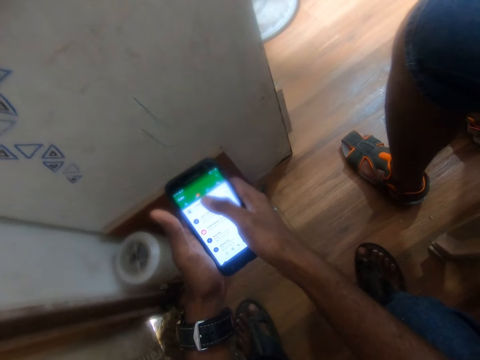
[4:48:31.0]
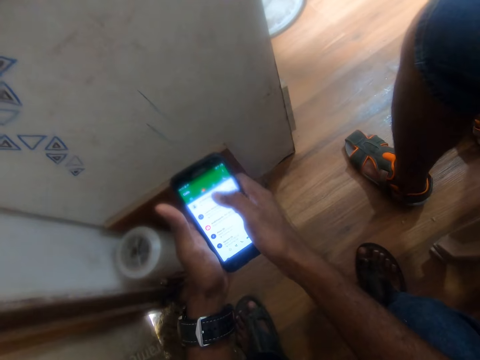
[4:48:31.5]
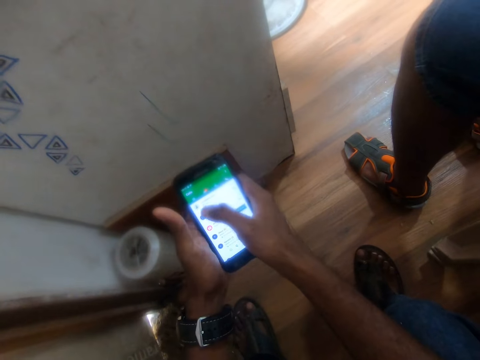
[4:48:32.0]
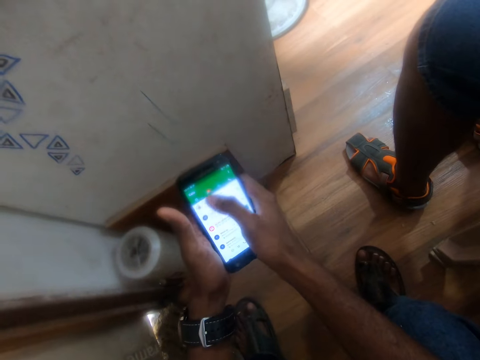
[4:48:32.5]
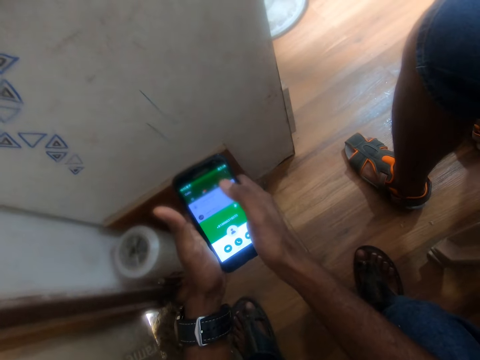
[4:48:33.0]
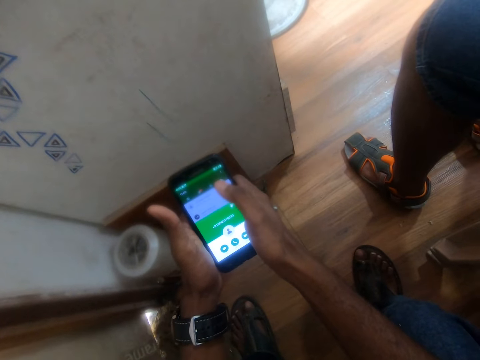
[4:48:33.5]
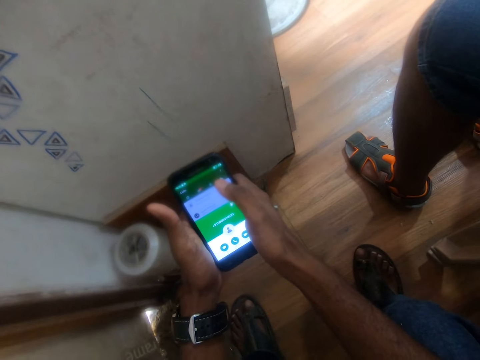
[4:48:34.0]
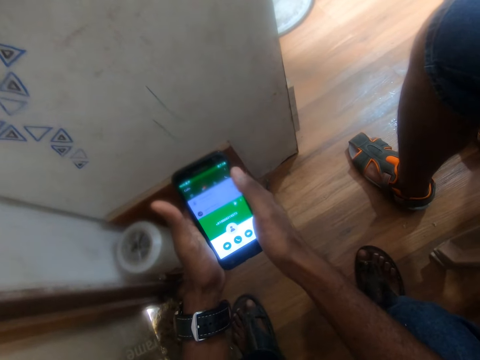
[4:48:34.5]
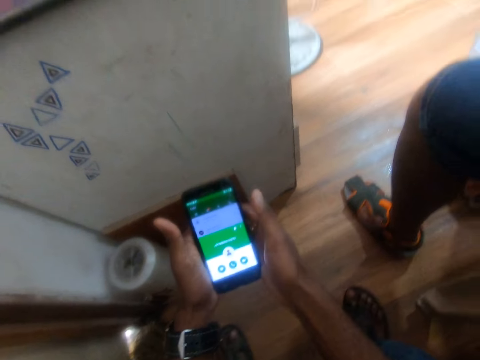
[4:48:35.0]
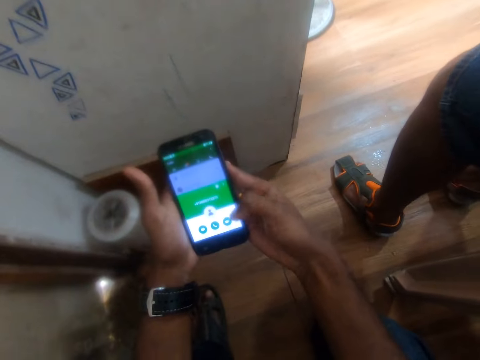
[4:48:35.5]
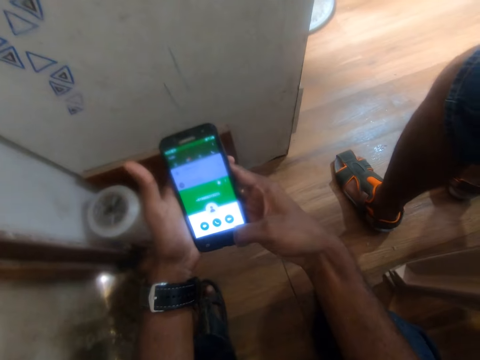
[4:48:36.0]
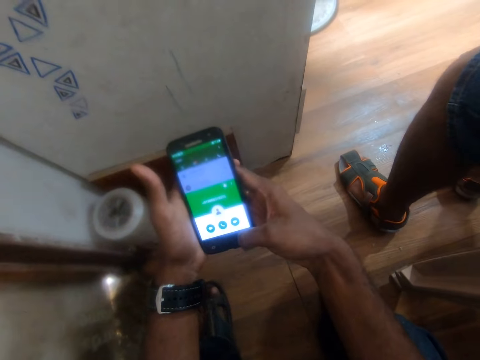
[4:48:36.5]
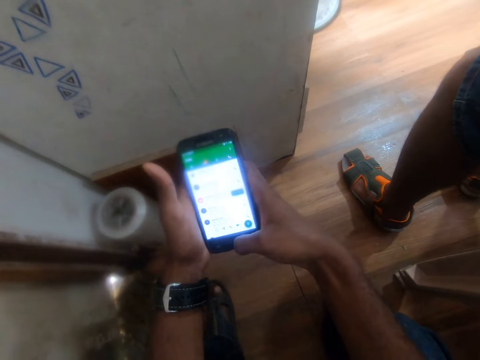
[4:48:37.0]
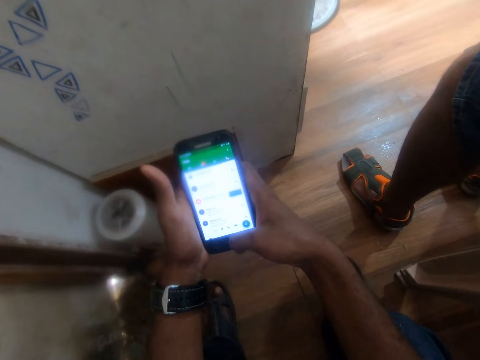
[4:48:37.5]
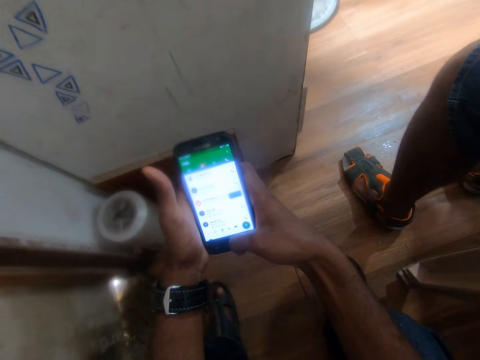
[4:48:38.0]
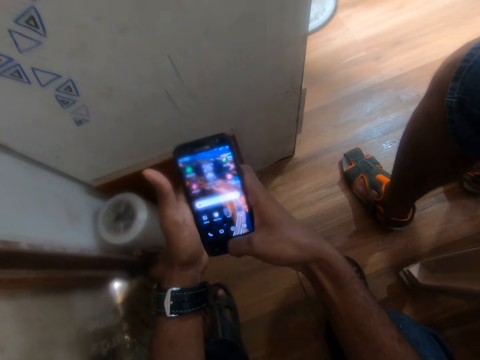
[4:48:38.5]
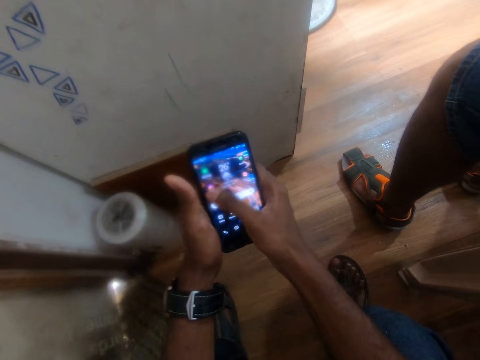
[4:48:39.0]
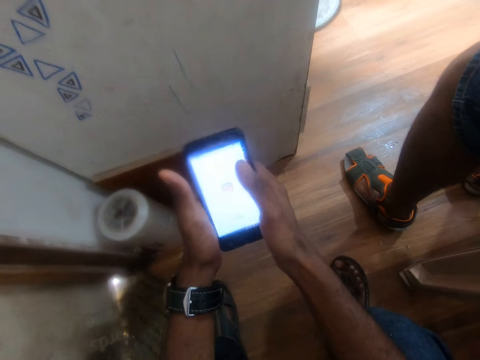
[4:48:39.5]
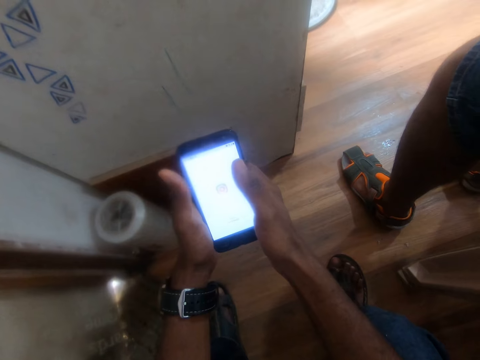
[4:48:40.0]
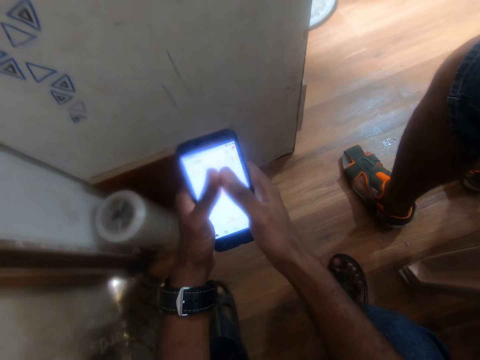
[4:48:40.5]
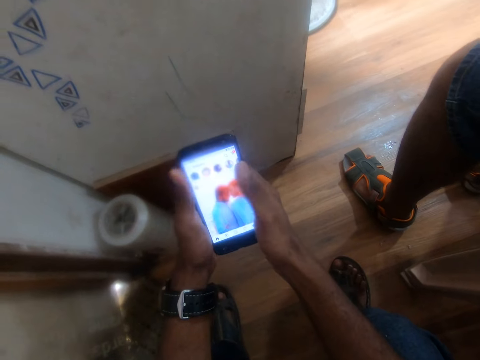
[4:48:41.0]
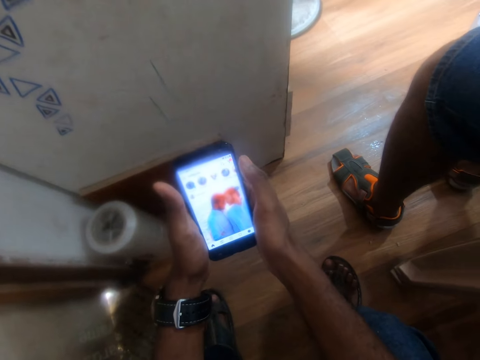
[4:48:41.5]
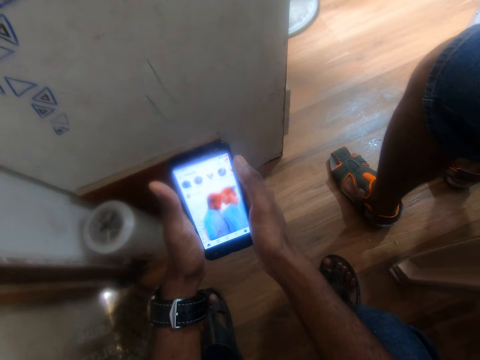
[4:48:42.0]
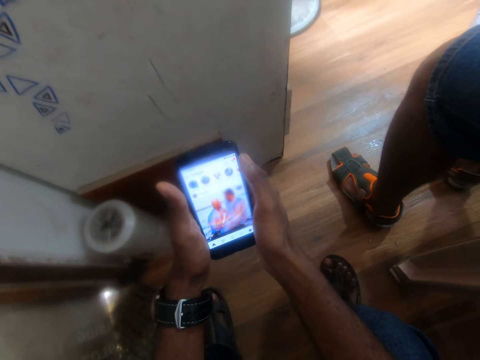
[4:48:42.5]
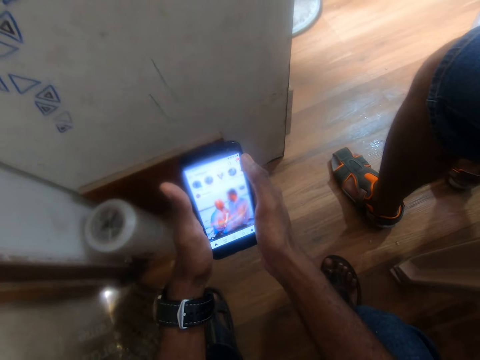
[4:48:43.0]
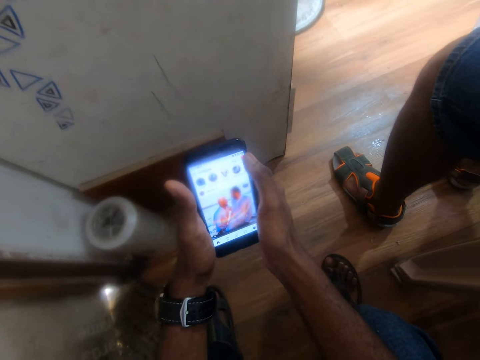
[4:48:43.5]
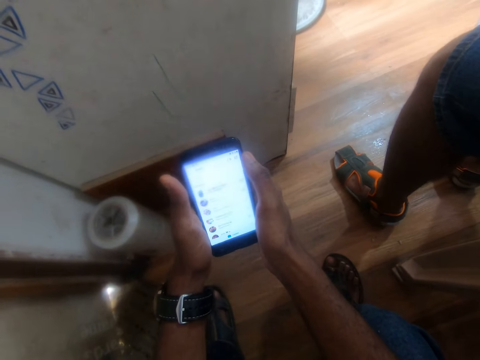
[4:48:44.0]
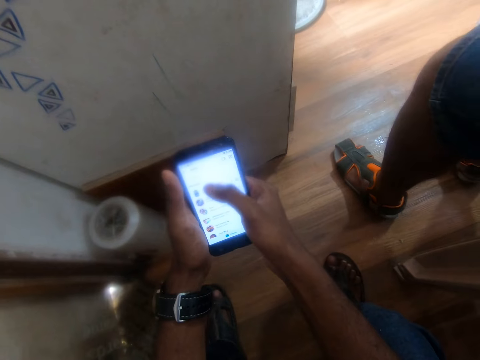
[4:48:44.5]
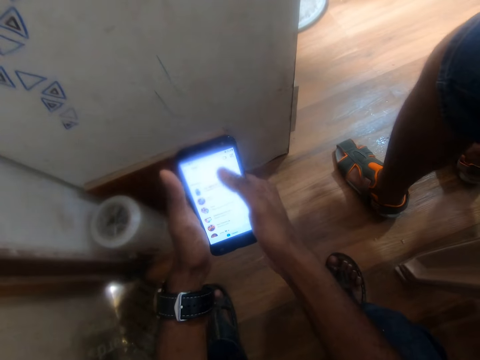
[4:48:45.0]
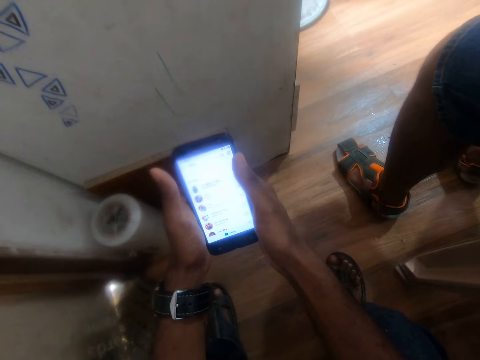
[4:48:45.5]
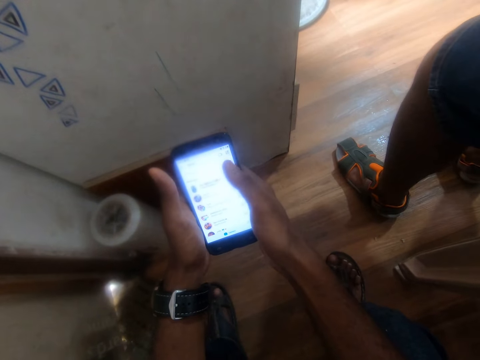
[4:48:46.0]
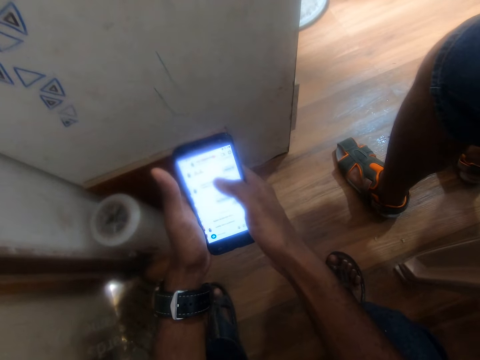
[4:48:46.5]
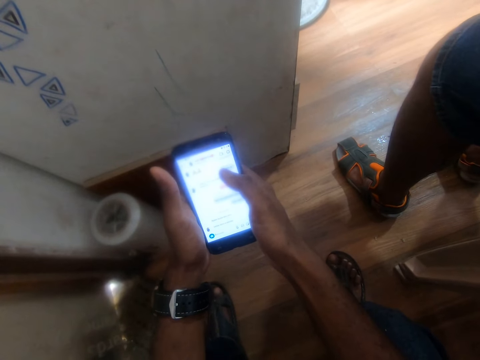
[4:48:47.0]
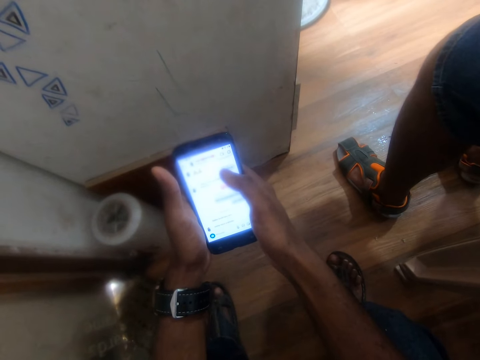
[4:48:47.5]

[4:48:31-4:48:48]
The camera wearer dials. They operate the phone with the thumbs of both hands. They operate the phone with the right hand thumb.

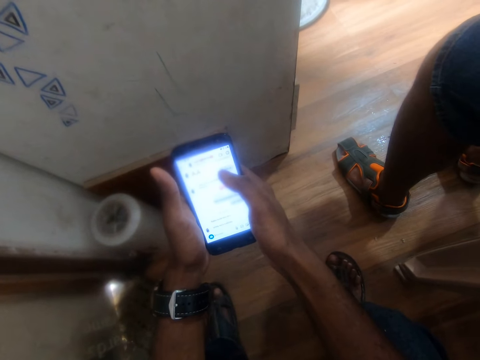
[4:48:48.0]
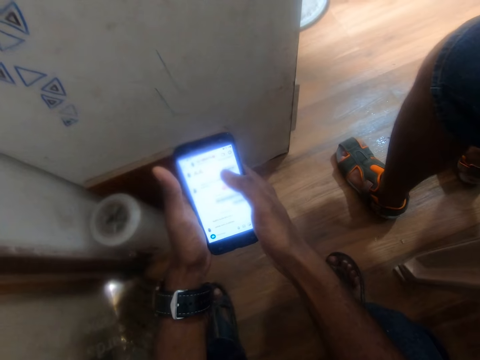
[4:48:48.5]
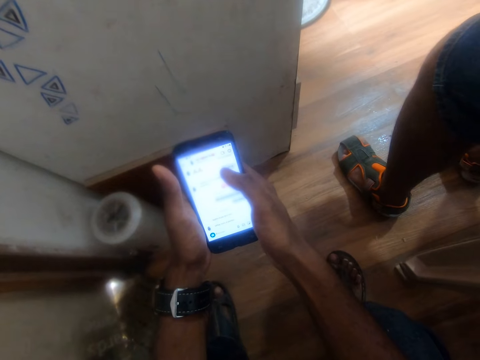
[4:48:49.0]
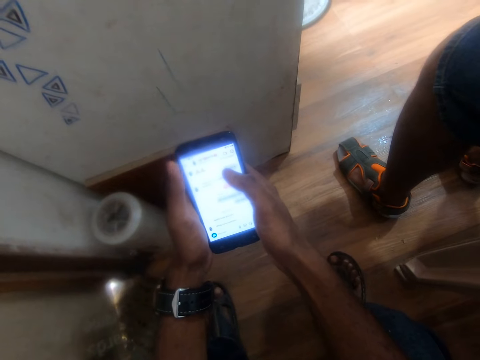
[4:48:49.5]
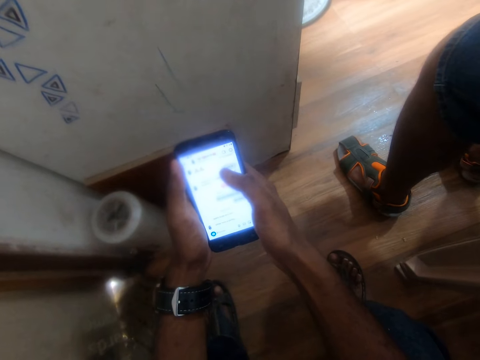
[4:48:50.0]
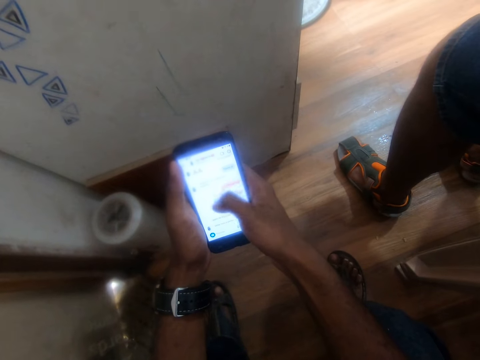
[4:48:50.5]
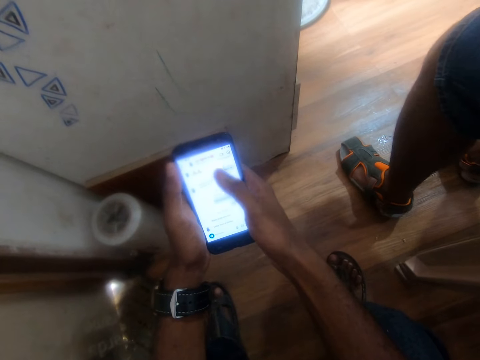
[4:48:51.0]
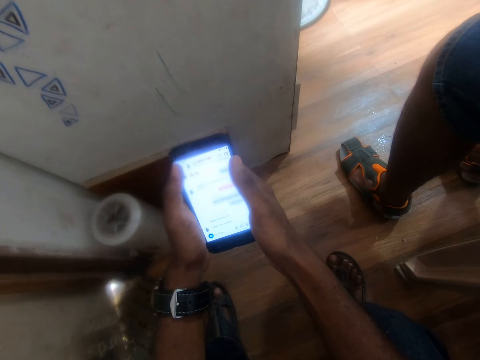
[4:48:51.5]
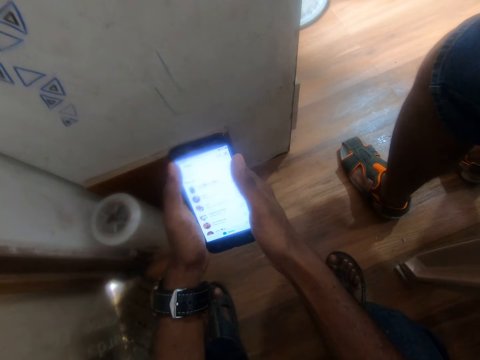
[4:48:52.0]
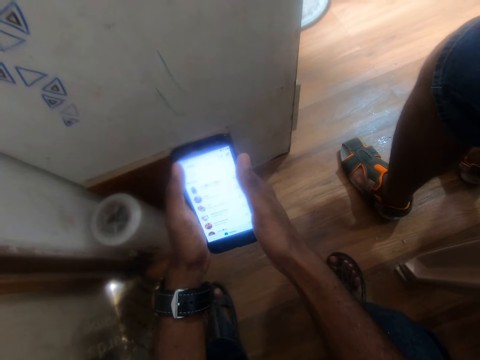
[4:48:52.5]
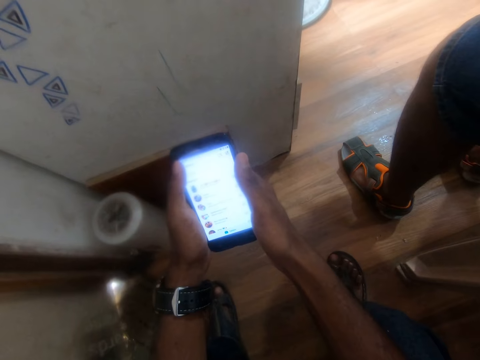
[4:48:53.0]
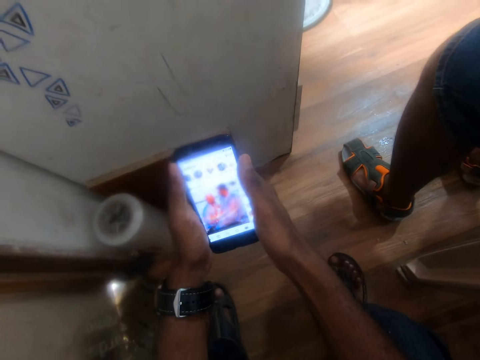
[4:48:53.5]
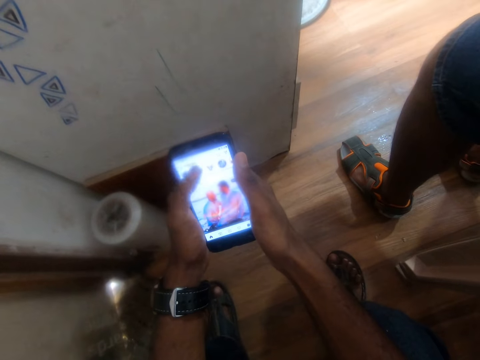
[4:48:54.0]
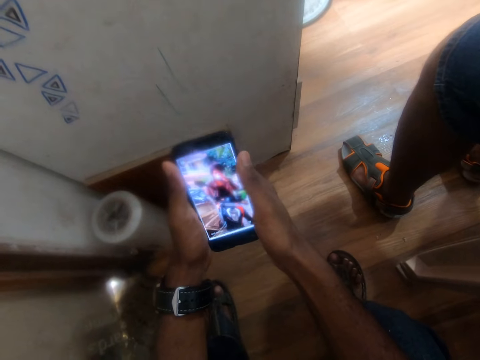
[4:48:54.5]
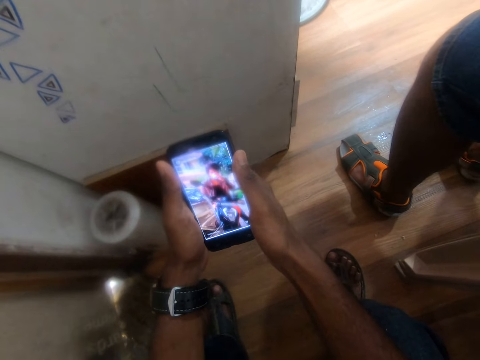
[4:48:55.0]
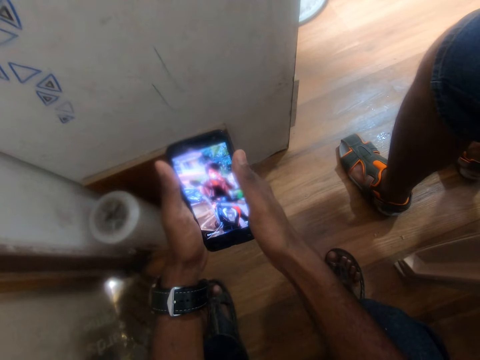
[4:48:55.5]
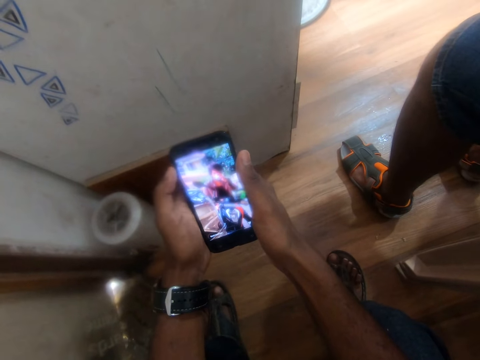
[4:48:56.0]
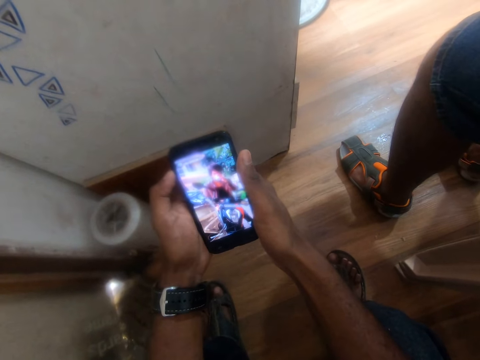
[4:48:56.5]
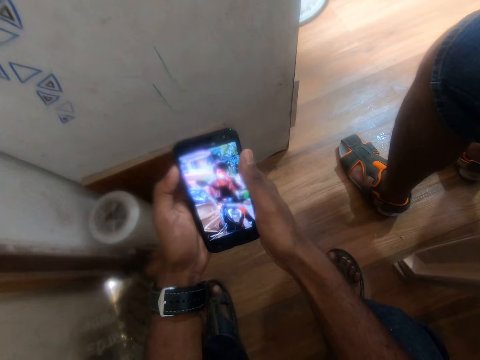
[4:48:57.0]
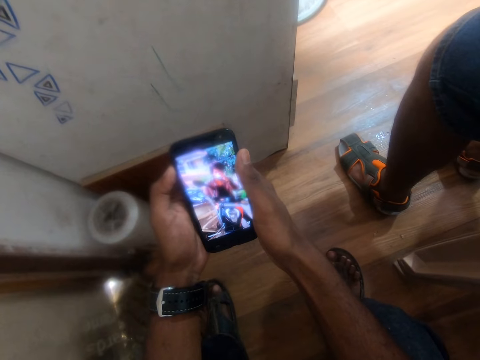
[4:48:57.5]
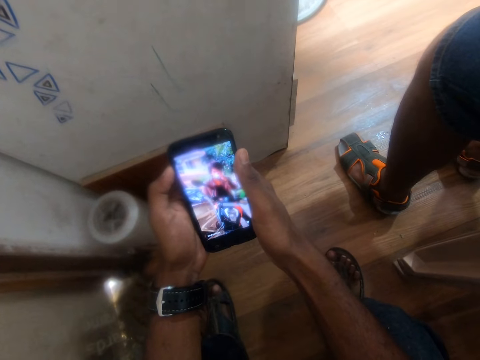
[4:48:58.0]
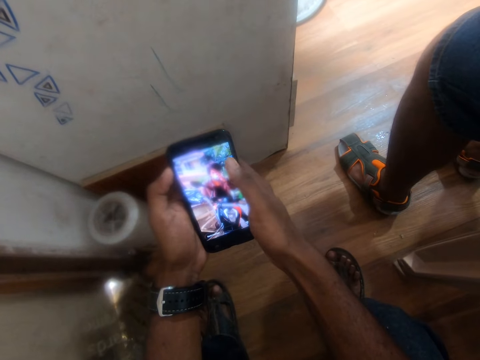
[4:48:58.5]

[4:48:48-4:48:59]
The camera wearer operates the phone with the left hand thumb.
